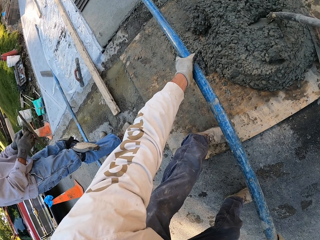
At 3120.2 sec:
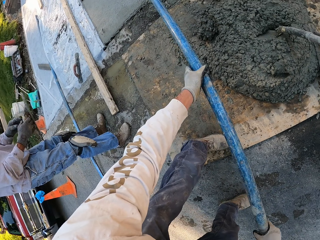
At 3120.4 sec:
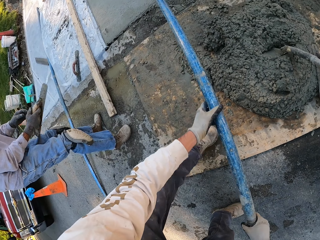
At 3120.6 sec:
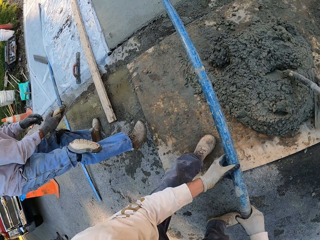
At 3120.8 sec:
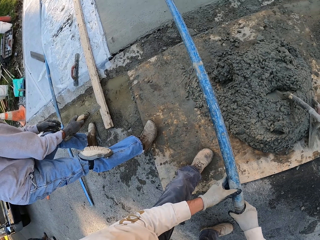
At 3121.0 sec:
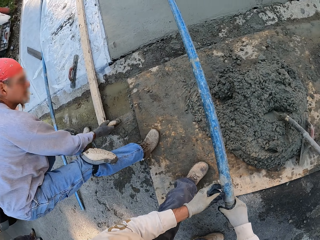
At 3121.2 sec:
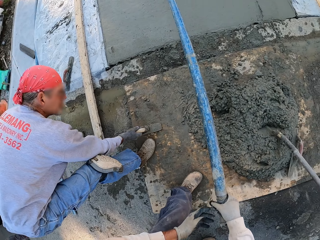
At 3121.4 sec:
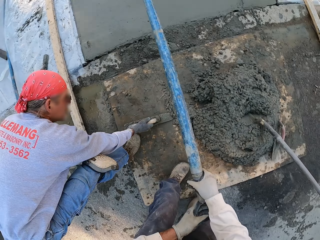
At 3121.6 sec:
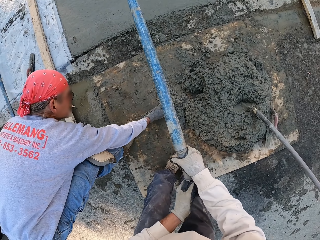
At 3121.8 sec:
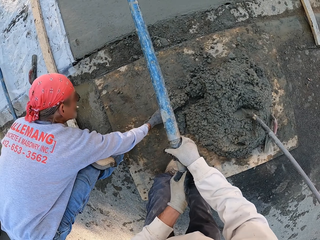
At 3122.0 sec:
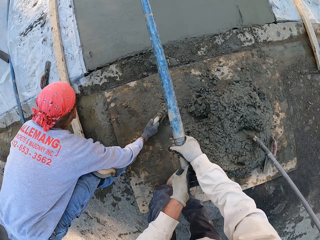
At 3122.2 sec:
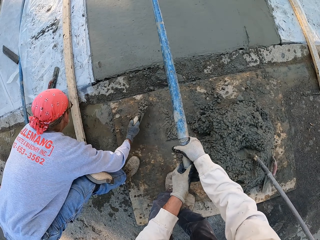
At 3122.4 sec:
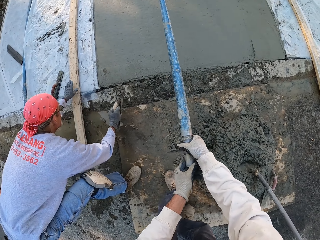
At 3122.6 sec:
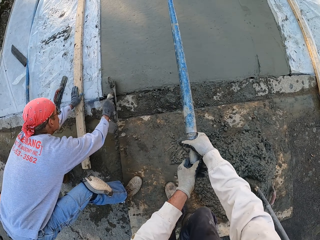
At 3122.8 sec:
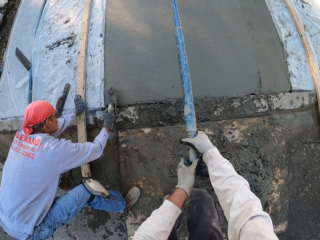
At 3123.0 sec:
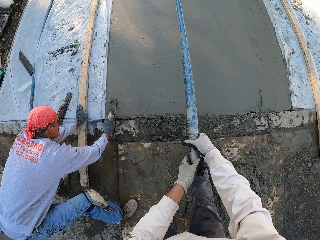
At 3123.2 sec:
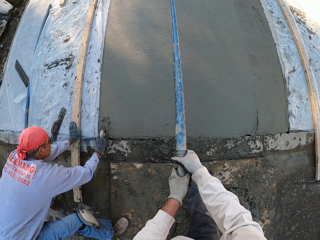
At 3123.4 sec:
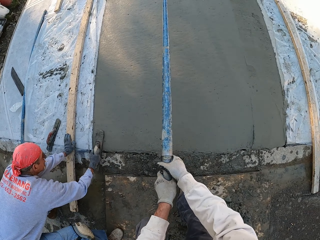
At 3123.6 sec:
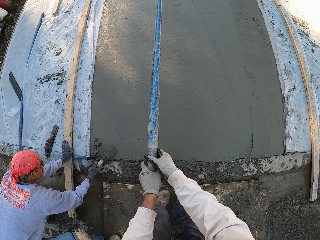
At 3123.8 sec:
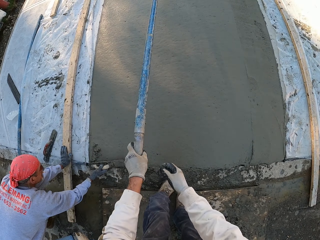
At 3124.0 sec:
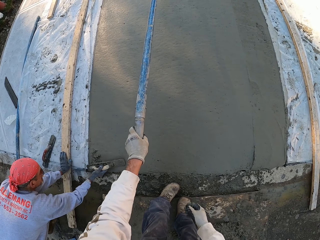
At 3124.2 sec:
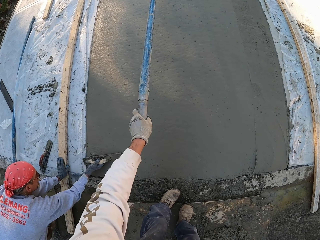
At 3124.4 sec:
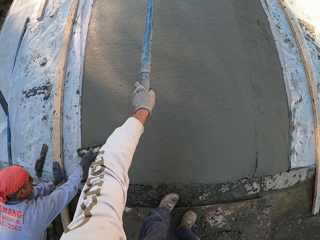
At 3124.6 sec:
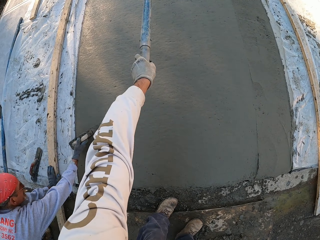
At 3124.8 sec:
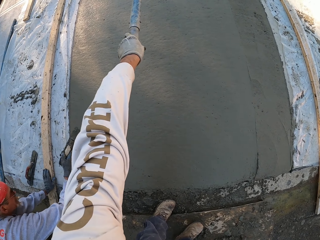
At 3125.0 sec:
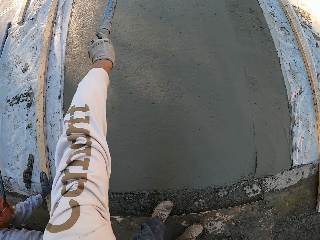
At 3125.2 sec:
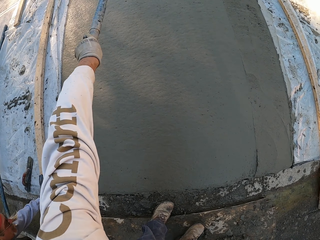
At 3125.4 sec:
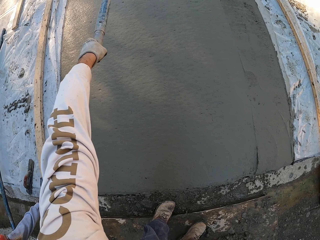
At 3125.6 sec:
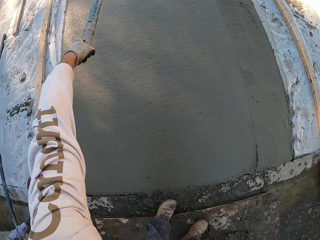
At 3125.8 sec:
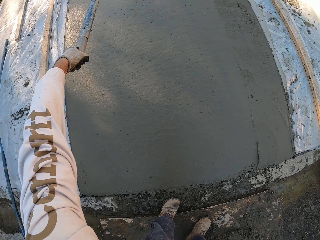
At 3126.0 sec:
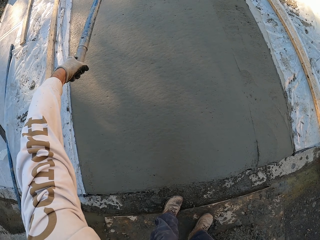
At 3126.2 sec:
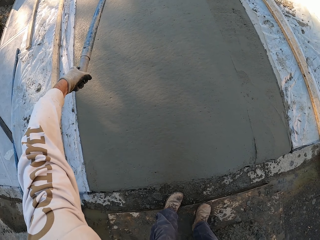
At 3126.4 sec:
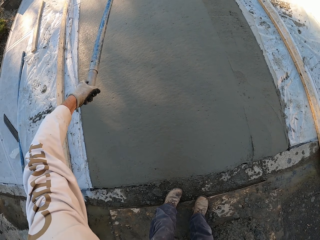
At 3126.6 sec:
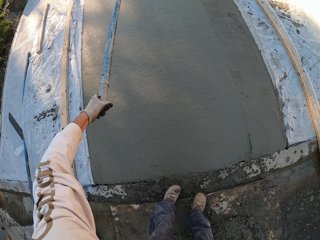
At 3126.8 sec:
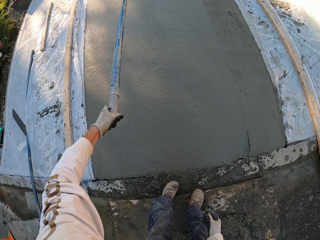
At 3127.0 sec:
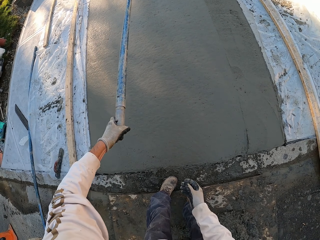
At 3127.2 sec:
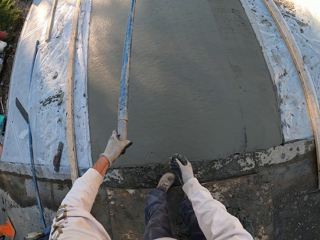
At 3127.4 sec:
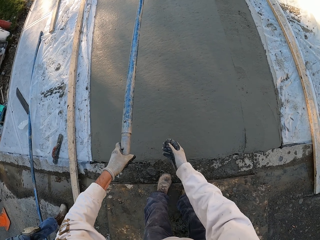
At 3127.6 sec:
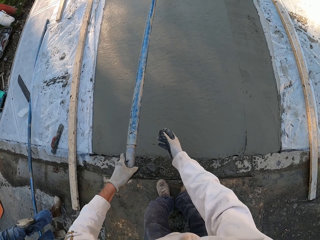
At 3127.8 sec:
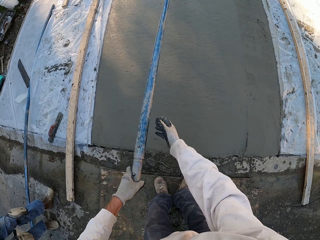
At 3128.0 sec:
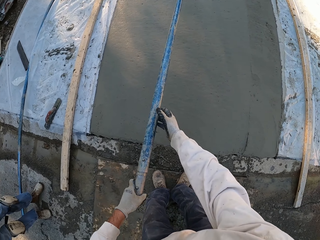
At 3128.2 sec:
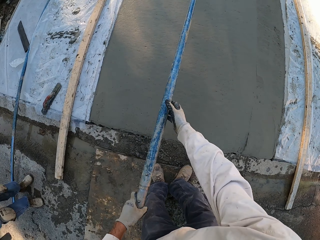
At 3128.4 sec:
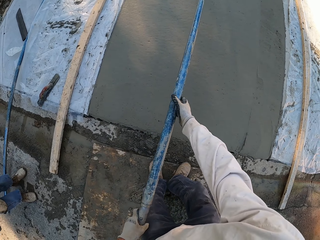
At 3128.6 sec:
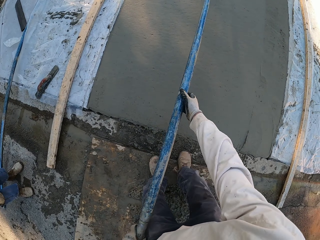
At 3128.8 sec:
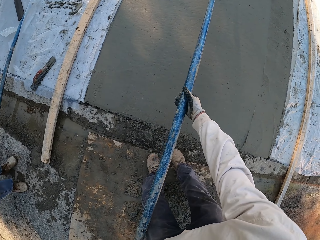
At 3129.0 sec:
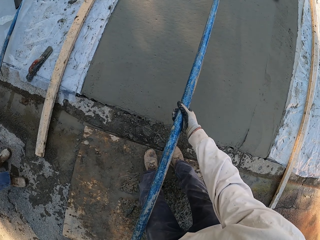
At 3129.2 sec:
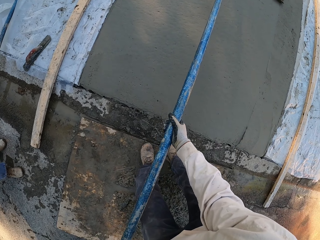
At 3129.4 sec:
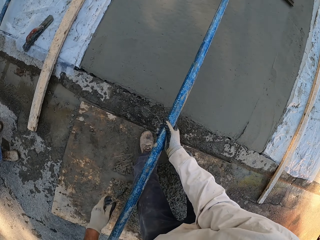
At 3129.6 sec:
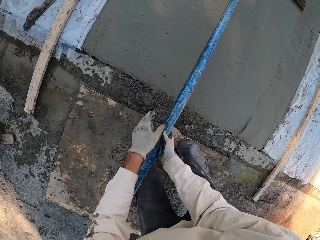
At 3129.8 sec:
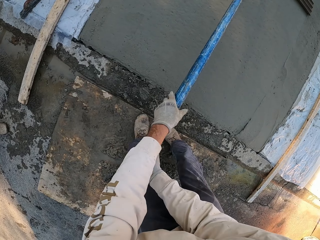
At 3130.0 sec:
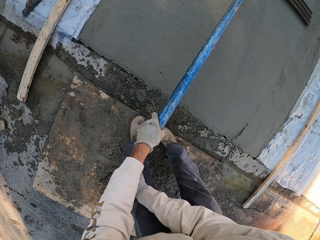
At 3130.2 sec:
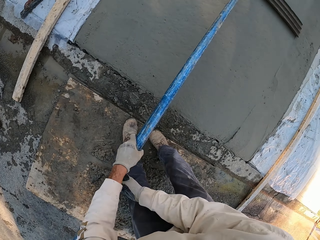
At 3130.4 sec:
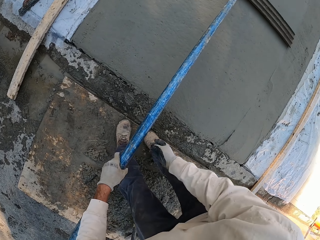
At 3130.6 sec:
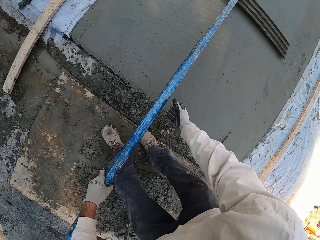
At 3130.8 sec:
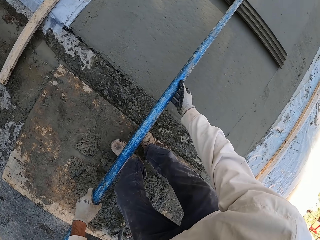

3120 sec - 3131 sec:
A man scoops cement mix with a concrete float, puts the concrete float on the floor and plasters the floor.

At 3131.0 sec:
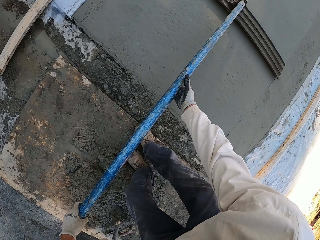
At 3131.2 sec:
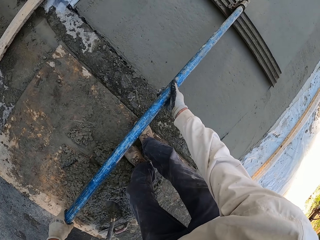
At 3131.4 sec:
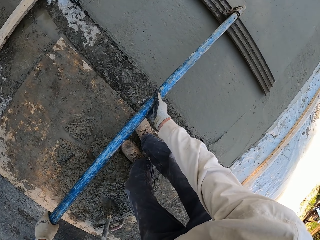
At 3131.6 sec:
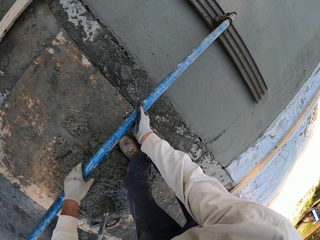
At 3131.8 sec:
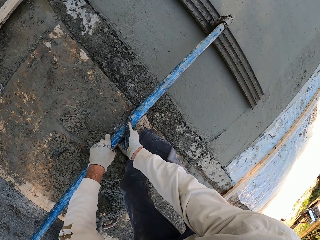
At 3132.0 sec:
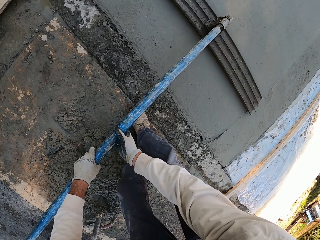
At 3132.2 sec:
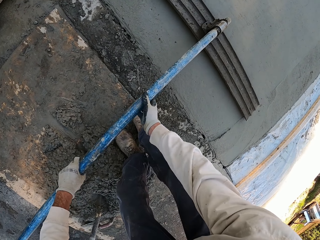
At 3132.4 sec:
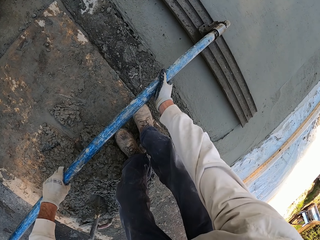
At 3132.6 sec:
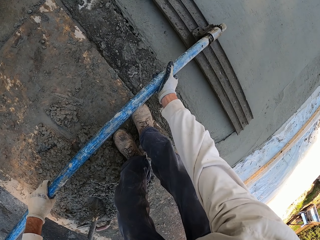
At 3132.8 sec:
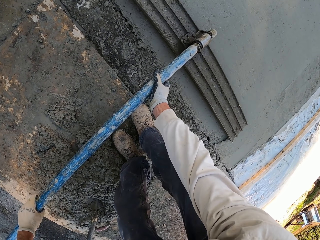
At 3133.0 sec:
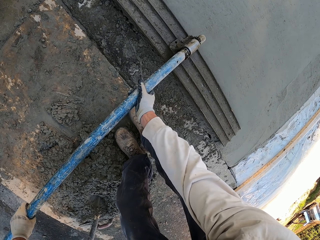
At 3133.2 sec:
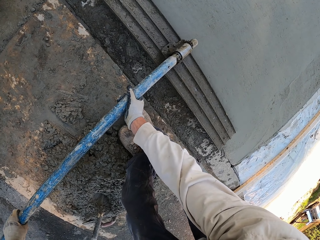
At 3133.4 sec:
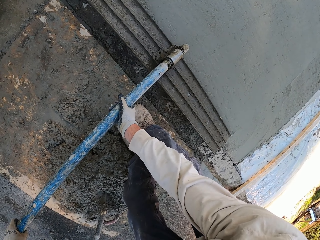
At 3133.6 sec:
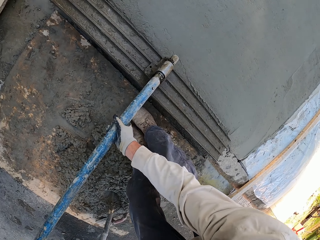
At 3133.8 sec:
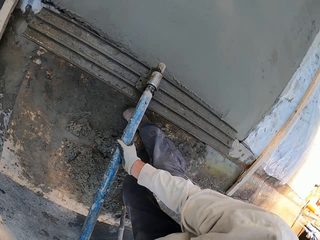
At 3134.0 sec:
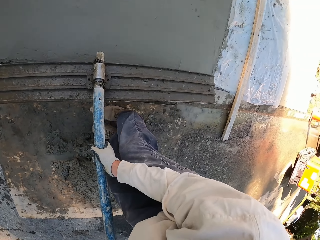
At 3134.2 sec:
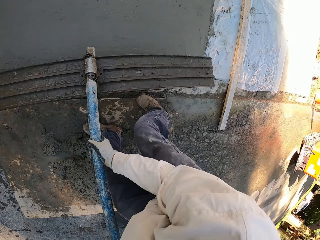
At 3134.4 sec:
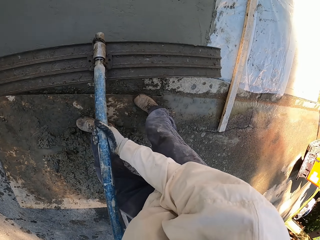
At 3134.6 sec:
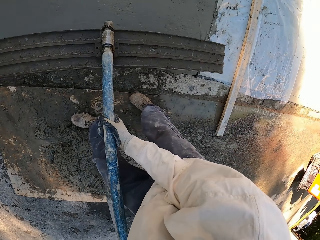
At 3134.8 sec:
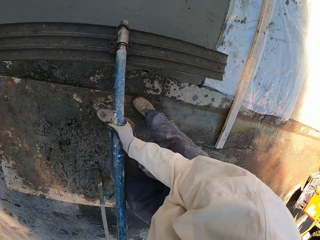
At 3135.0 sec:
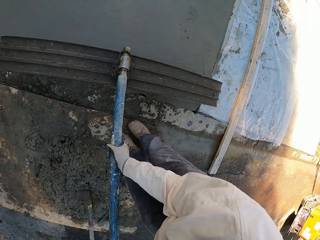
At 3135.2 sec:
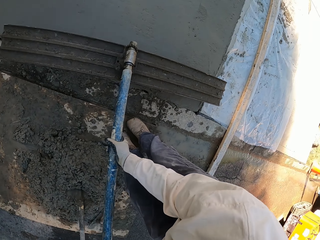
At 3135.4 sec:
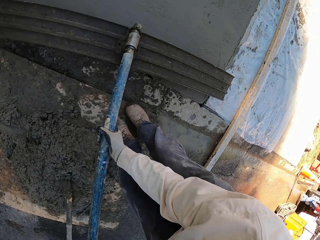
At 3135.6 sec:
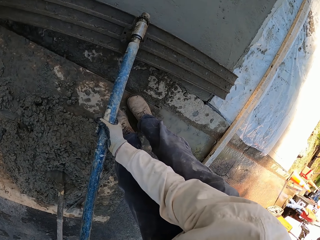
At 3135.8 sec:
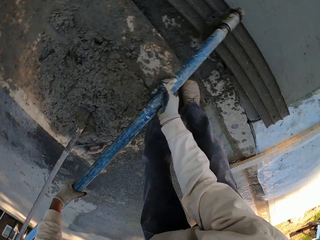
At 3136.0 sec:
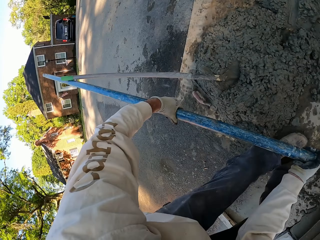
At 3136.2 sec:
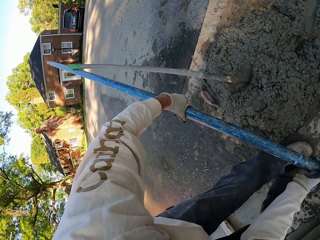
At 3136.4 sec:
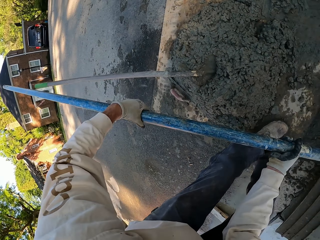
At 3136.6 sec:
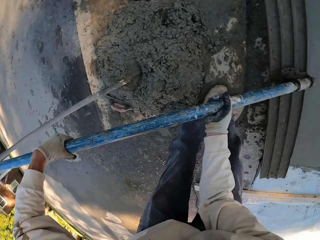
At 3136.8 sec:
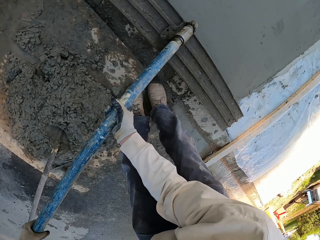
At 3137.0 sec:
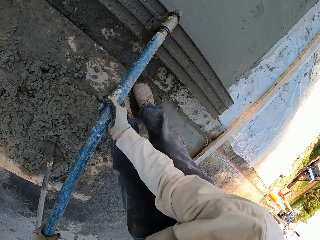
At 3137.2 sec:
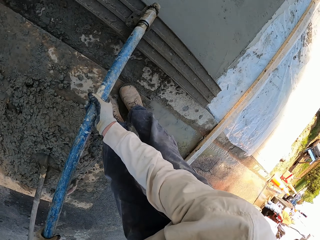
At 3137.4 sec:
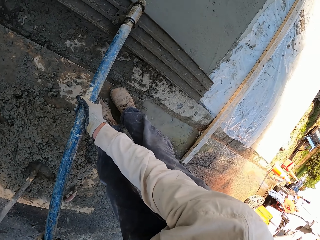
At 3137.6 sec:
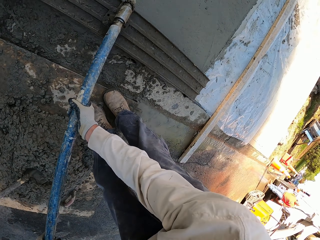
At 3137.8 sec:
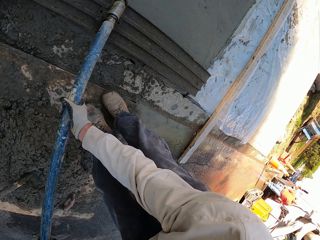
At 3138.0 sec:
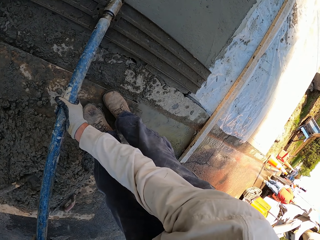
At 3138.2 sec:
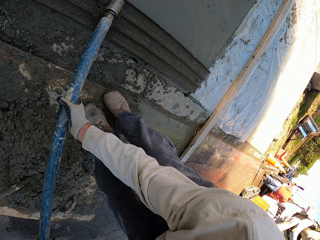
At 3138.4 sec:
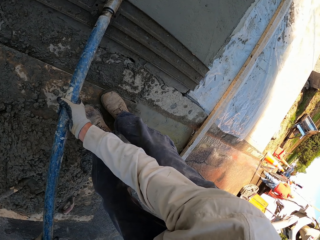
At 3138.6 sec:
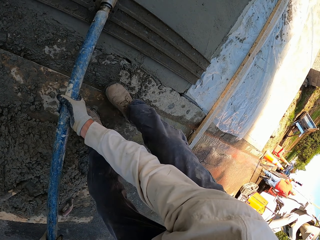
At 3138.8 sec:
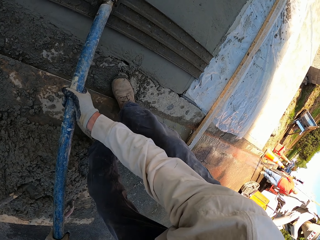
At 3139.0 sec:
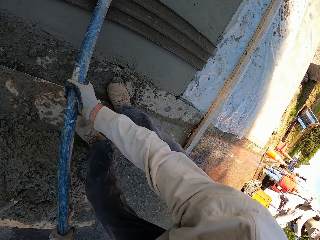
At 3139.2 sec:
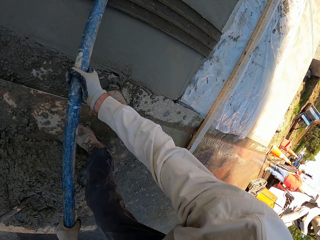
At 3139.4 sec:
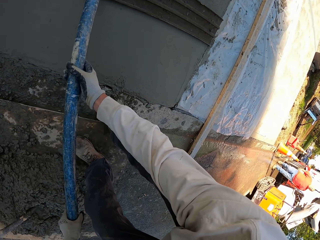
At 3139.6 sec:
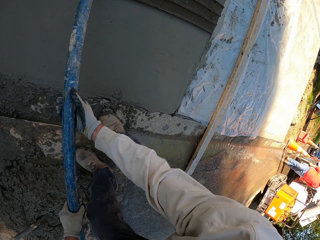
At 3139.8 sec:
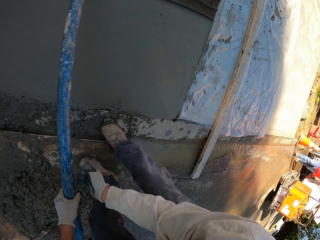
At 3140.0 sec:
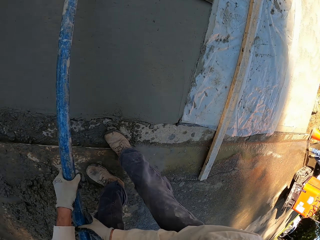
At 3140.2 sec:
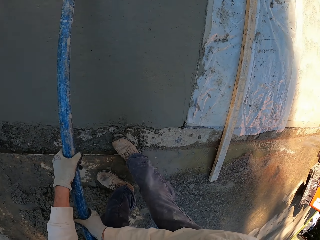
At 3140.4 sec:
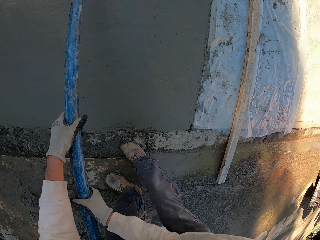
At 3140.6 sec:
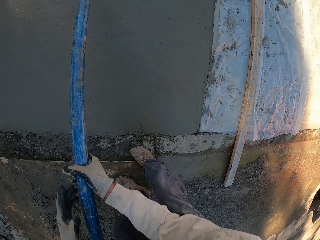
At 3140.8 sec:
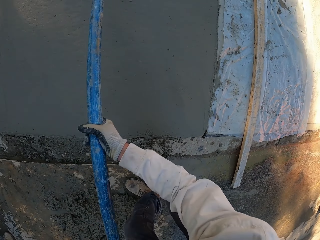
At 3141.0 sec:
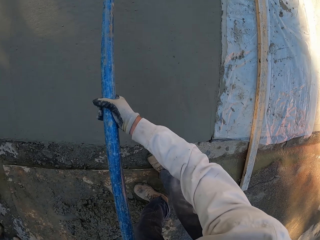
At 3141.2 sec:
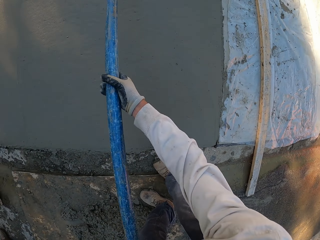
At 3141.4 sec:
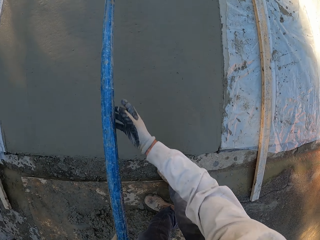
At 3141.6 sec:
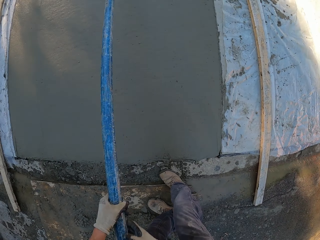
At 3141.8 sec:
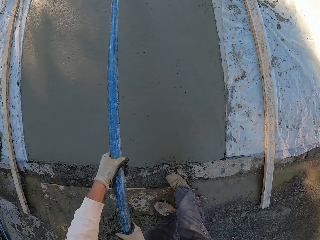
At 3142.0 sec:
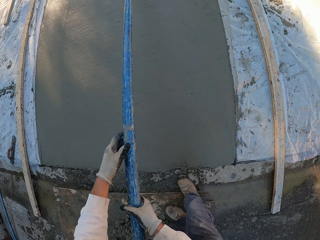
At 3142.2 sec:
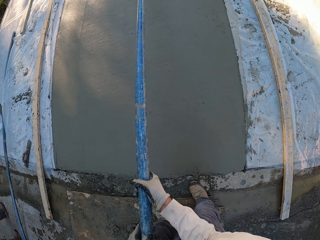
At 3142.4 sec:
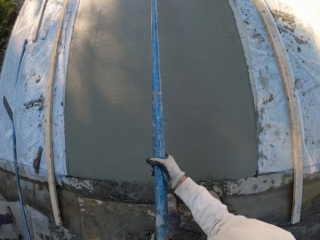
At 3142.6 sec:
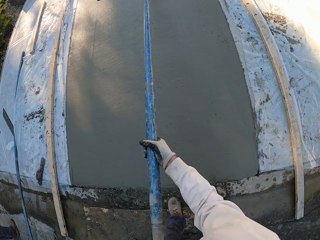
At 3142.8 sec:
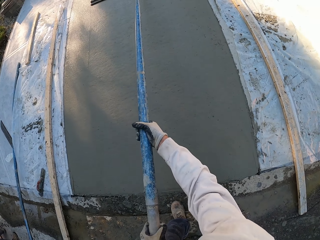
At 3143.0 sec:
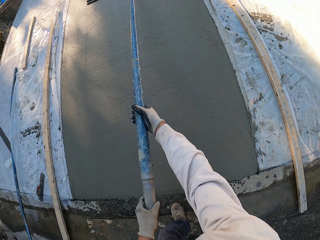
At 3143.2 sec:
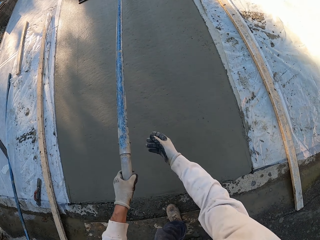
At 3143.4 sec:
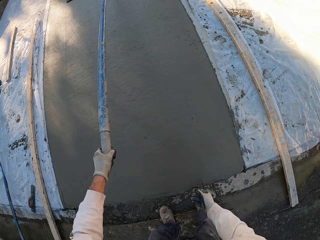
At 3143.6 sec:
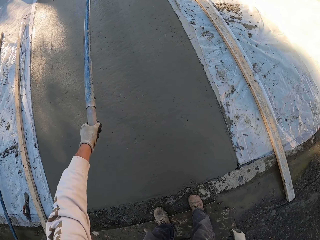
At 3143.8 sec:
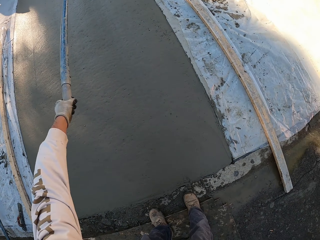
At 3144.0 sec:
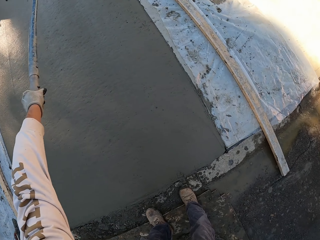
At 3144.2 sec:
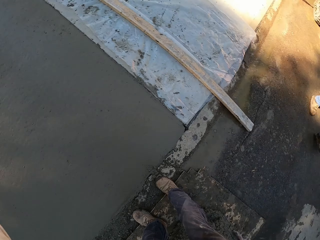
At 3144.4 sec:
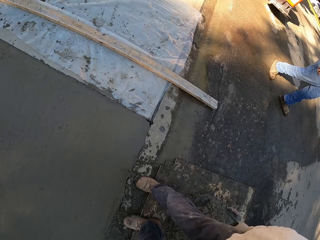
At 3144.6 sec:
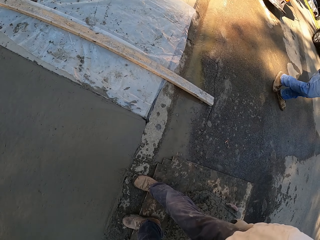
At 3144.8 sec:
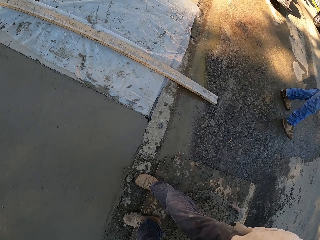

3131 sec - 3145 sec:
The camera wearer picks up the concrete float. They step back and plaster the floor.
